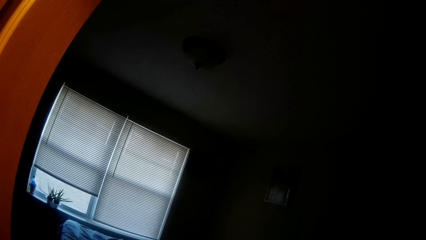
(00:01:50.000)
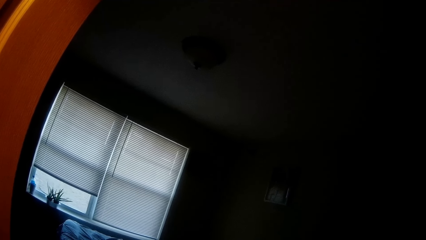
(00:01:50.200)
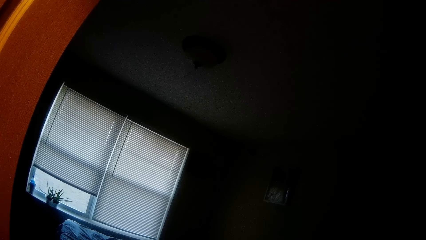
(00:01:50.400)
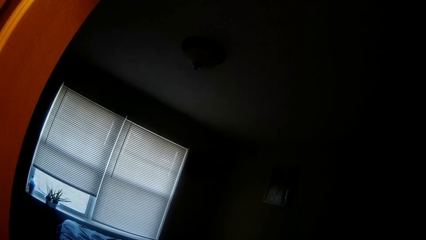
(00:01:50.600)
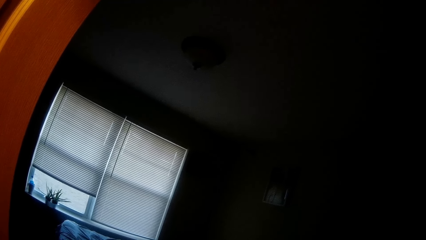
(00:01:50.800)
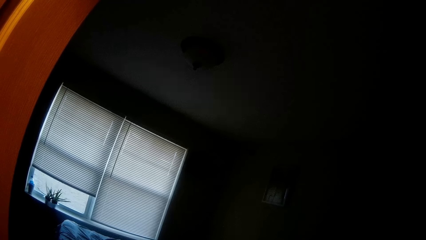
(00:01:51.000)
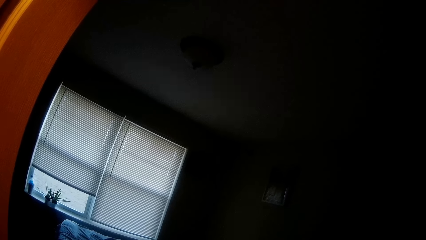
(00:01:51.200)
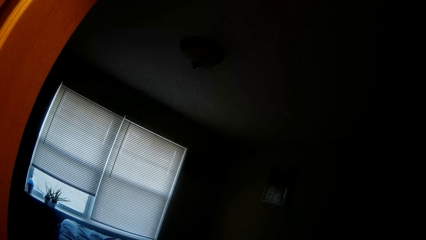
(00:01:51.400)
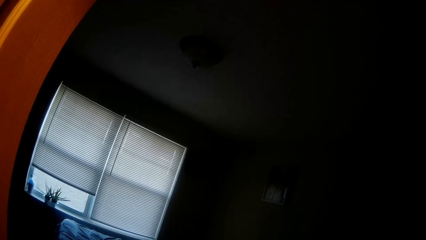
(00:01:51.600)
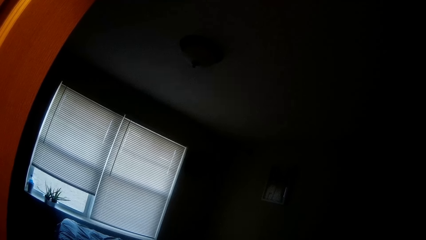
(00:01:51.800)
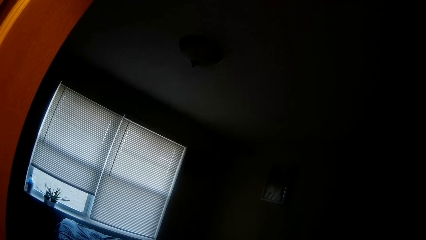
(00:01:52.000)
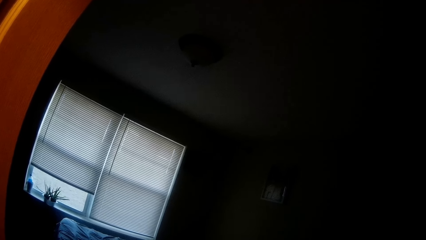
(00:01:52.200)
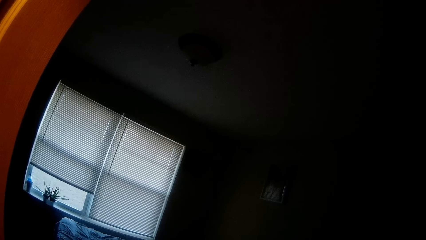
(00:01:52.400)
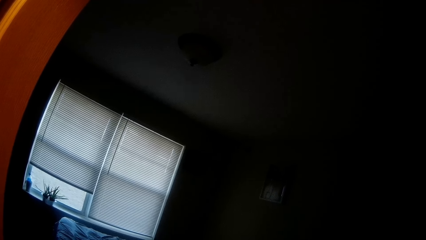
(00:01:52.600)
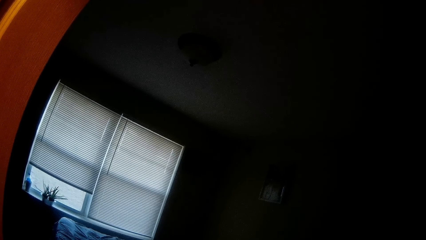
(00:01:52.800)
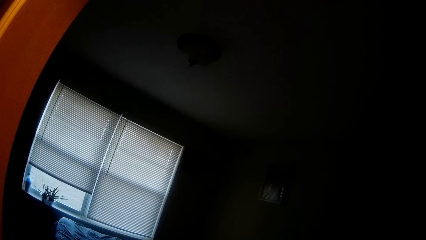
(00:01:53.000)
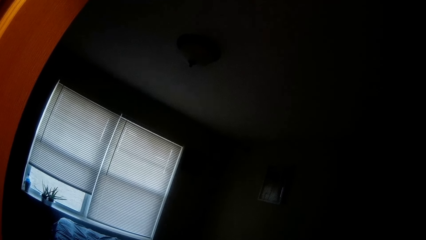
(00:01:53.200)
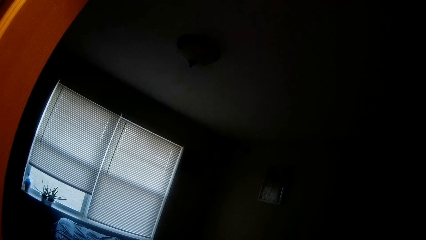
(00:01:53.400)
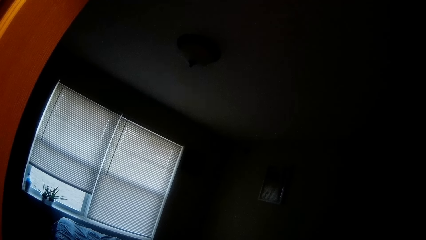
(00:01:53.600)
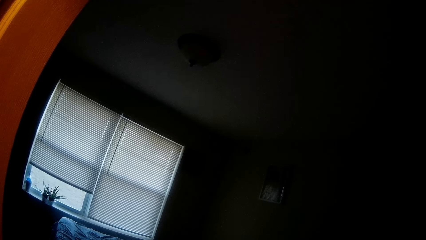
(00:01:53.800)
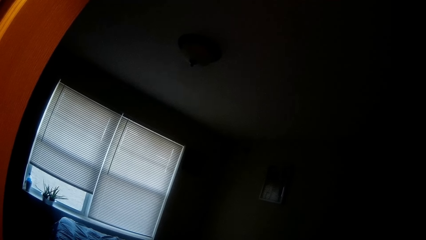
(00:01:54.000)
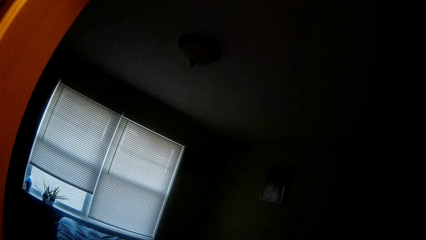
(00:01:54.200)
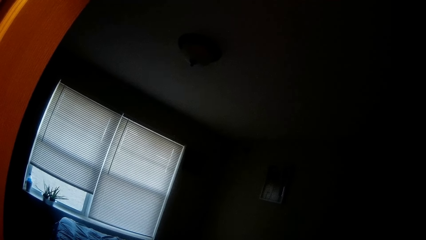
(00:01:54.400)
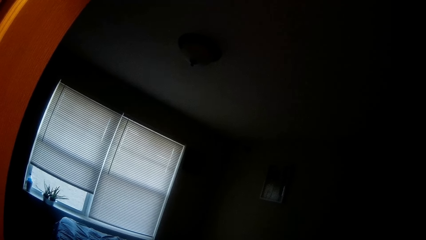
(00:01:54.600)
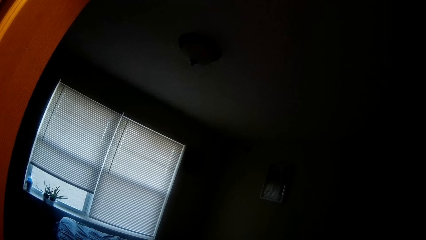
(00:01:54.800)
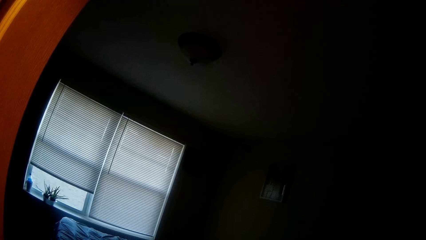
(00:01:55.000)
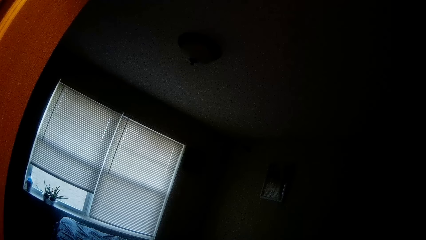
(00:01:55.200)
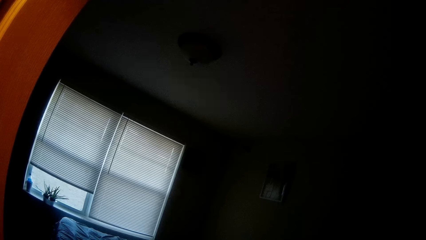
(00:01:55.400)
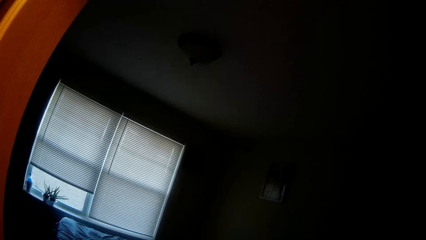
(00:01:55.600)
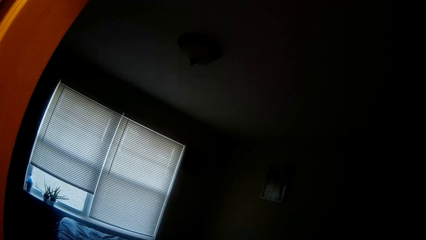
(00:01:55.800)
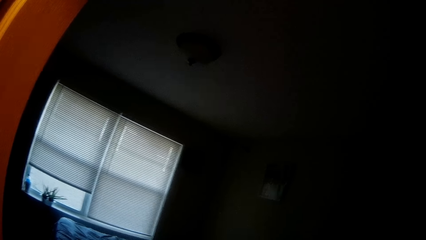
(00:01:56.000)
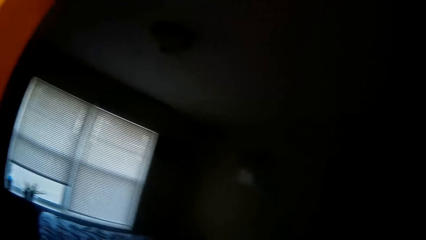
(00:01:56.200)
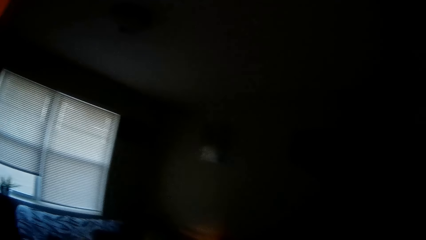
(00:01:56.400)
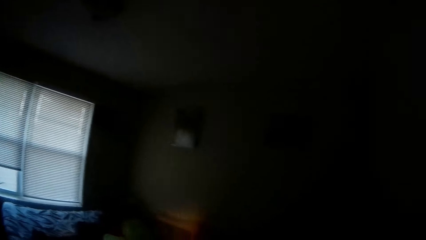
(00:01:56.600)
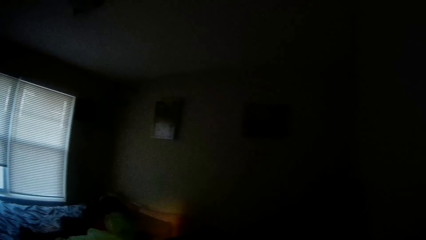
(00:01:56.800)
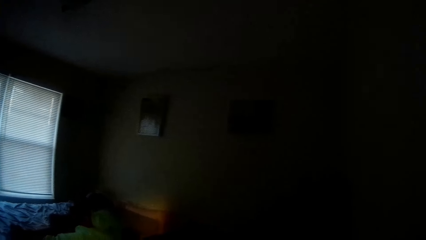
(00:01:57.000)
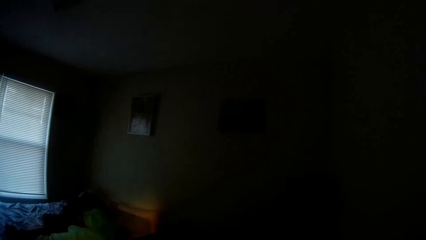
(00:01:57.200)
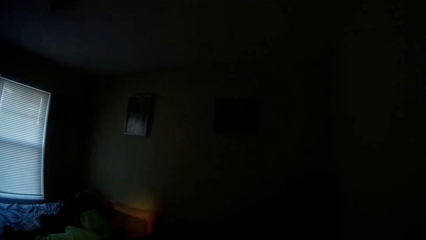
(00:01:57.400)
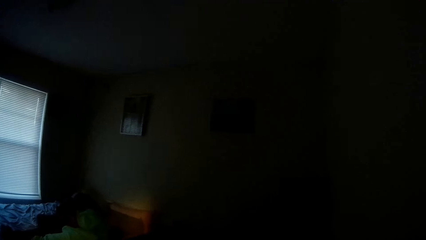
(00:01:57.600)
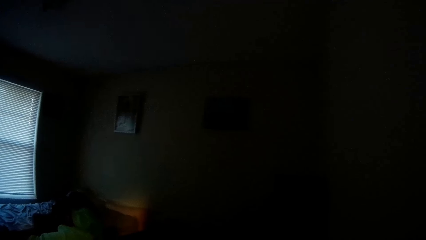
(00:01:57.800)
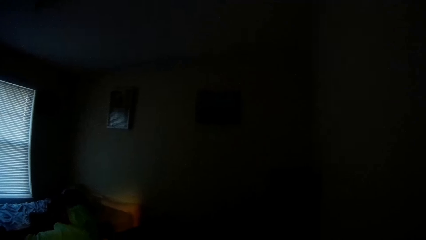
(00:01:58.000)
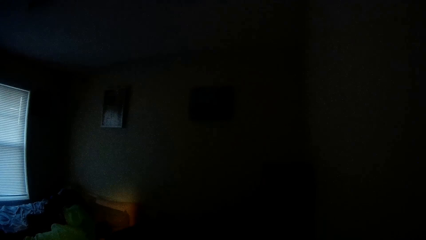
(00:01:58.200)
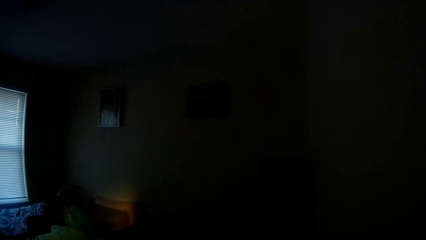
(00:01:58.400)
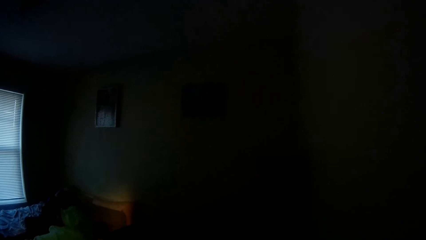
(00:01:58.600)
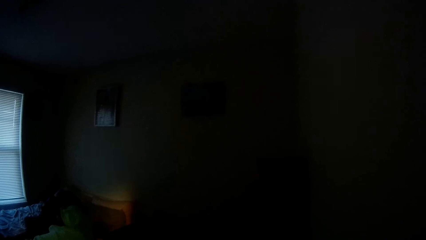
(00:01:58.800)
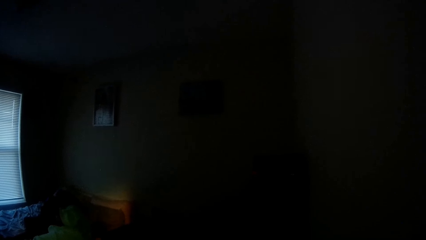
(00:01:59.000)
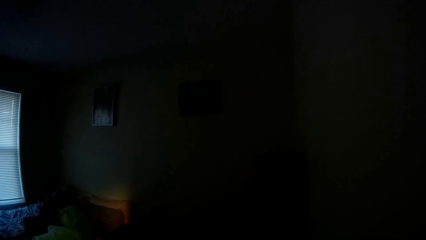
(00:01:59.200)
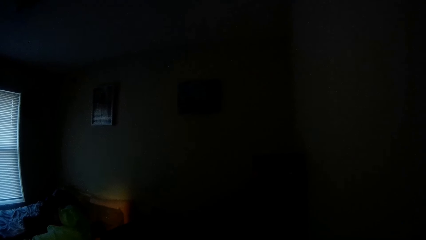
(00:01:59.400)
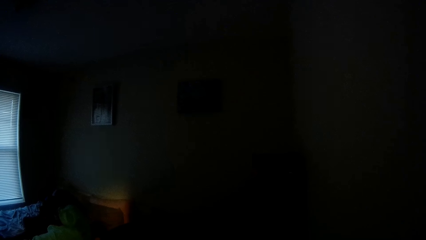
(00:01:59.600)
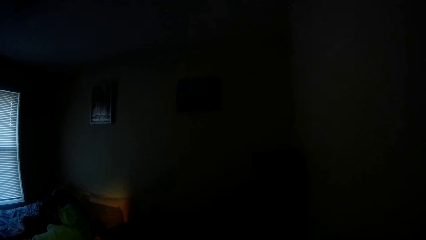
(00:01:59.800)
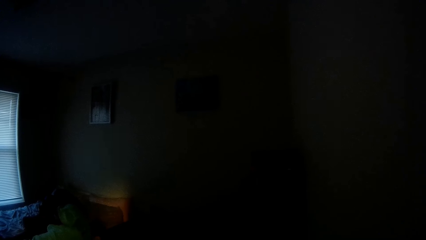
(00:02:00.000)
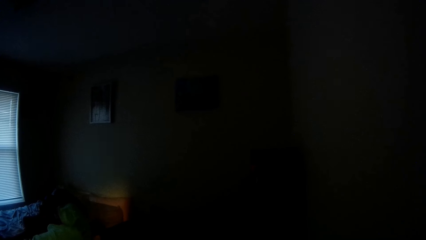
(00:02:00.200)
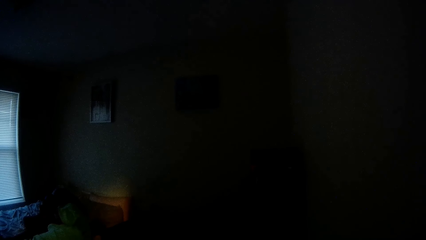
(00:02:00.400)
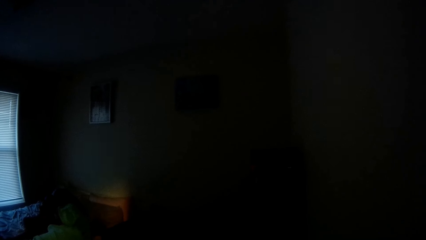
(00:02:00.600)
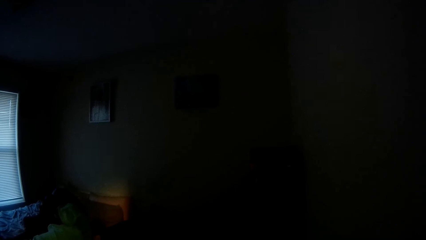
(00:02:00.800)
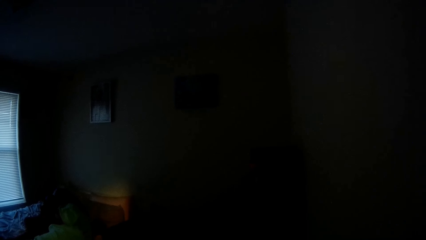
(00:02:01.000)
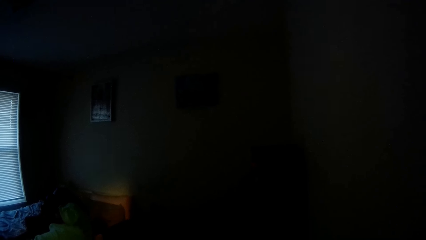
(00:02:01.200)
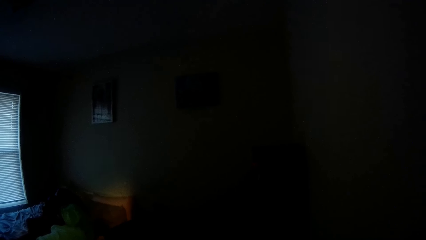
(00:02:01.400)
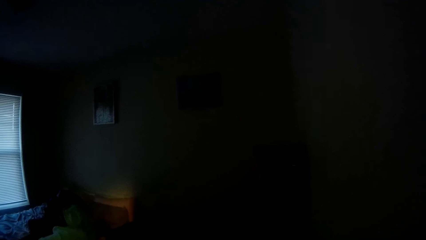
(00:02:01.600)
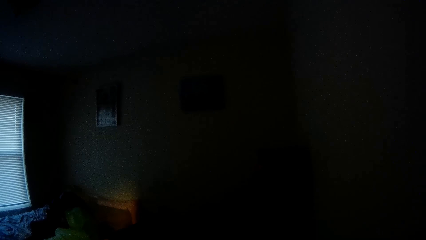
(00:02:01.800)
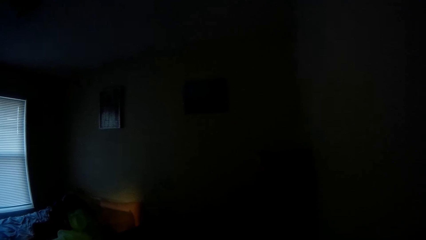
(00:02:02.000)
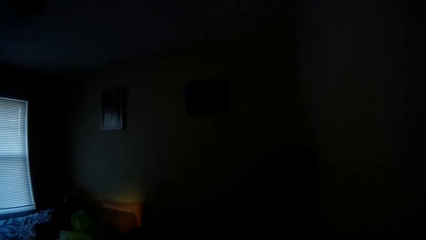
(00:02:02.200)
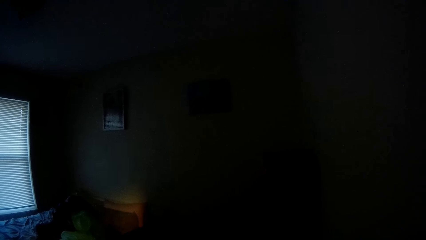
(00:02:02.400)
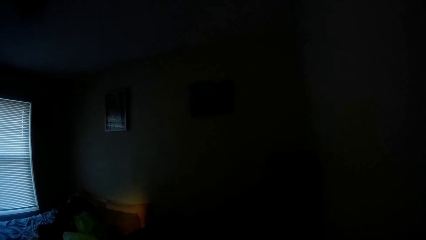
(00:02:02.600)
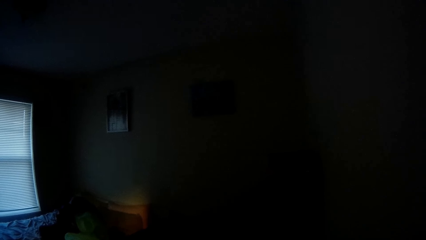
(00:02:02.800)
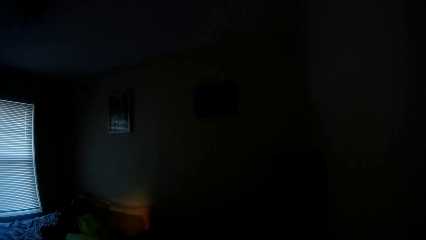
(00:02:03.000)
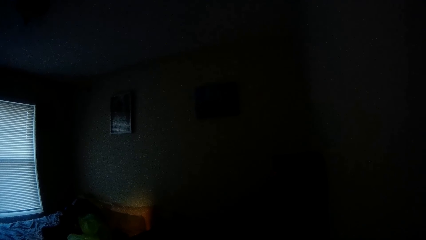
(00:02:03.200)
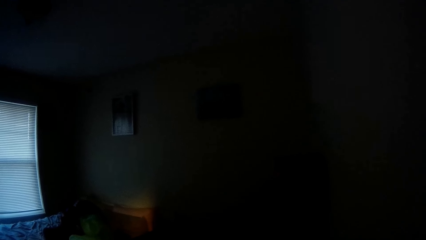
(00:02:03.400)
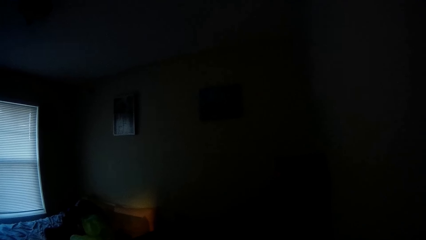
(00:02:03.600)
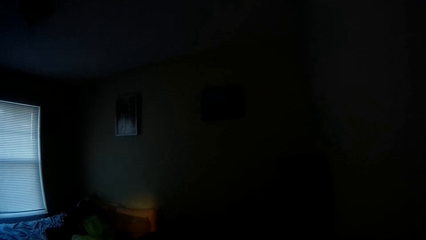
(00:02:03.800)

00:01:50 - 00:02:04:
The camera wearer looks around. They converse with a girl.
